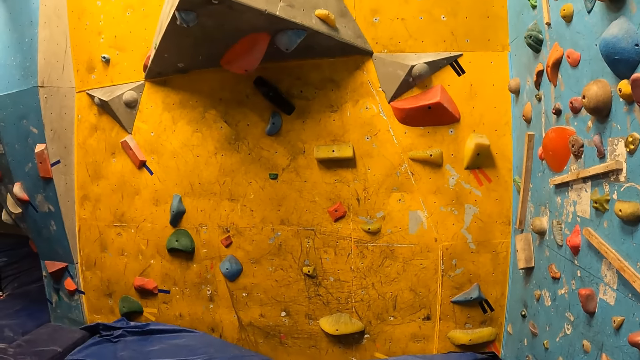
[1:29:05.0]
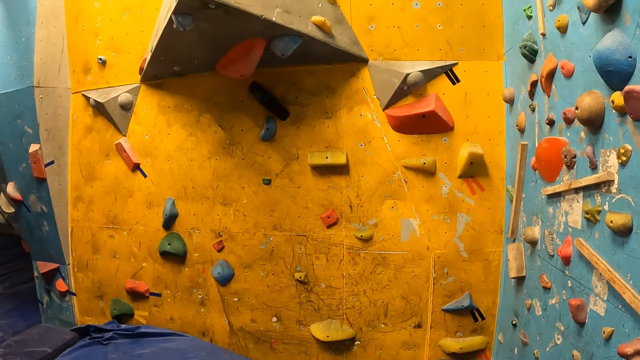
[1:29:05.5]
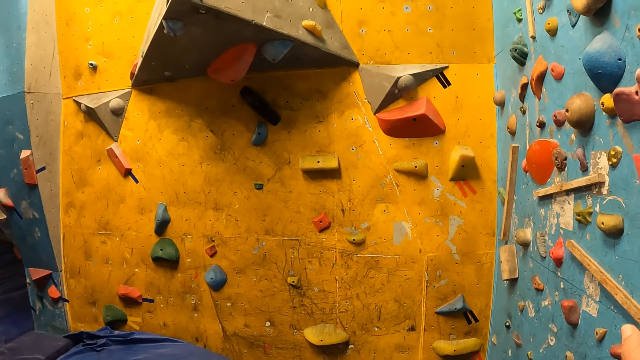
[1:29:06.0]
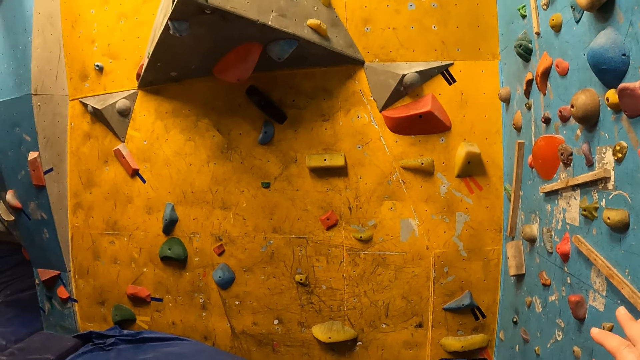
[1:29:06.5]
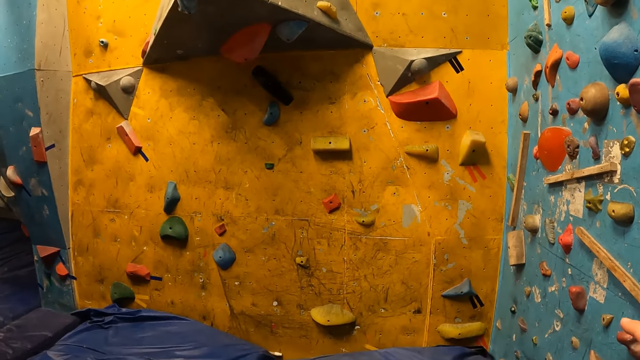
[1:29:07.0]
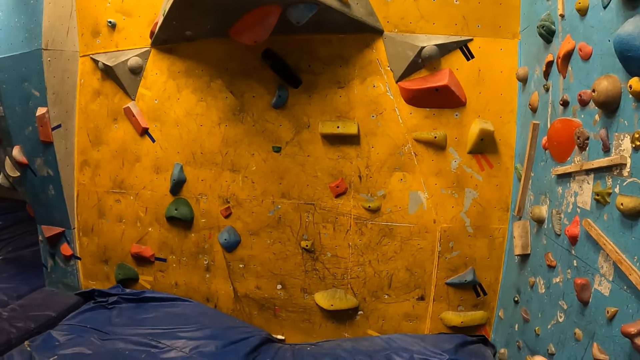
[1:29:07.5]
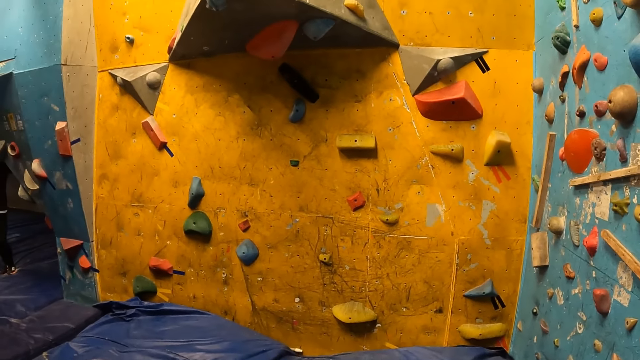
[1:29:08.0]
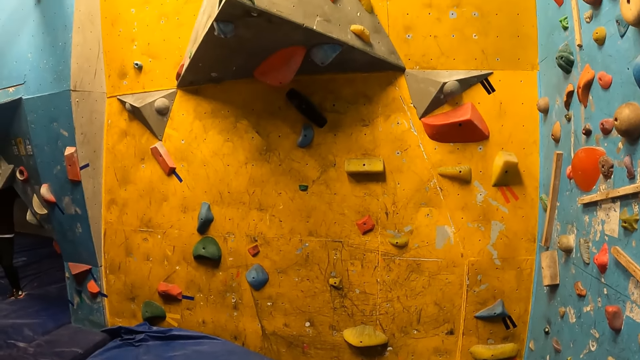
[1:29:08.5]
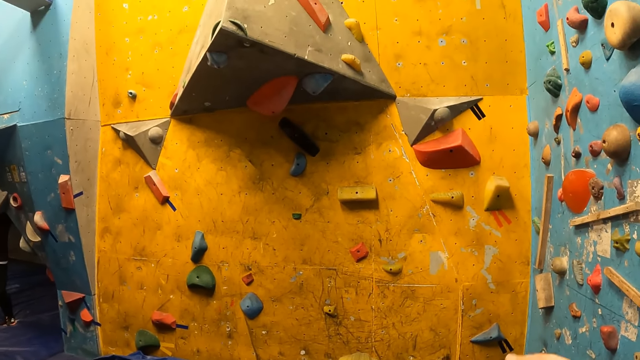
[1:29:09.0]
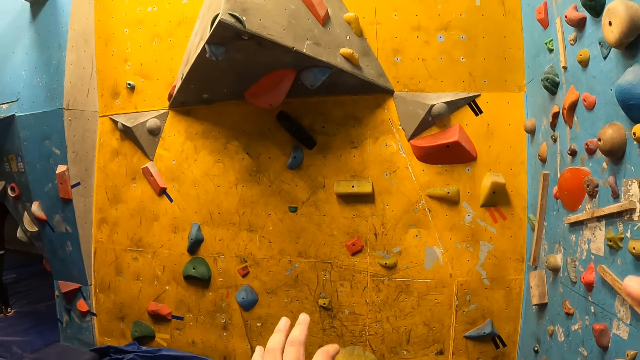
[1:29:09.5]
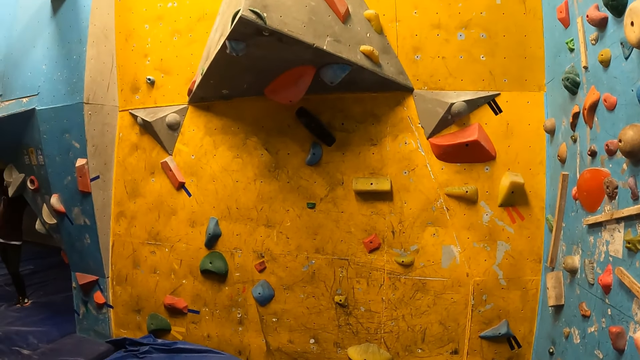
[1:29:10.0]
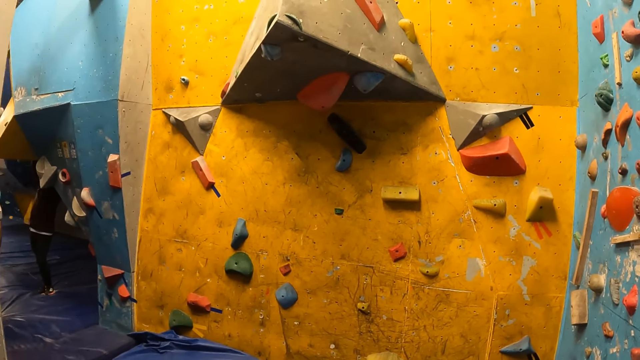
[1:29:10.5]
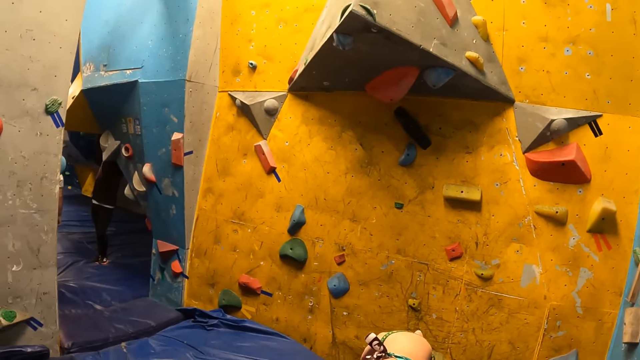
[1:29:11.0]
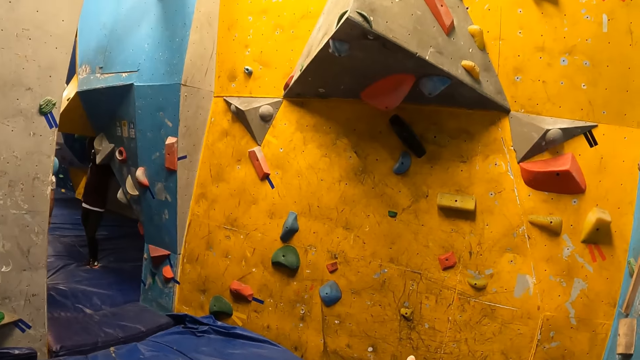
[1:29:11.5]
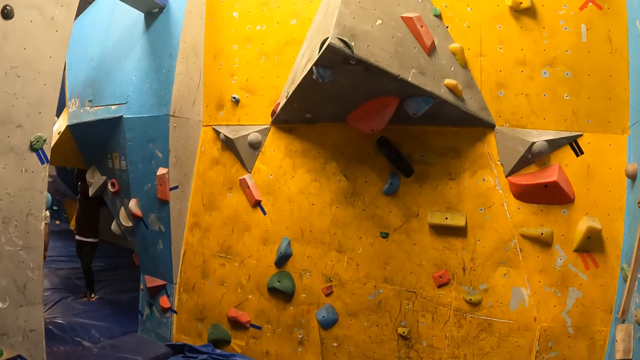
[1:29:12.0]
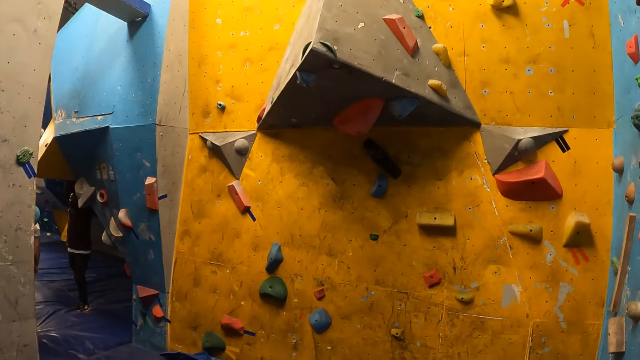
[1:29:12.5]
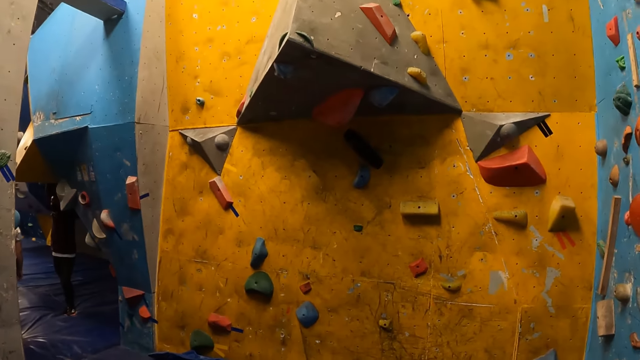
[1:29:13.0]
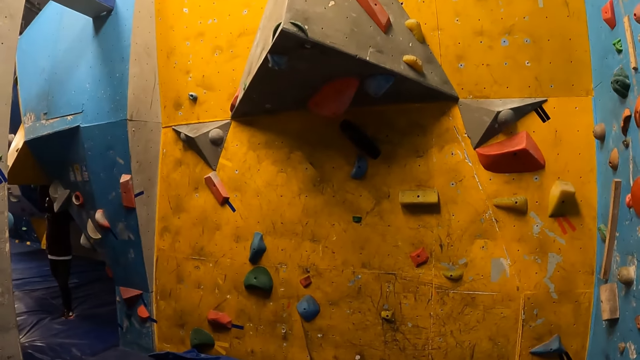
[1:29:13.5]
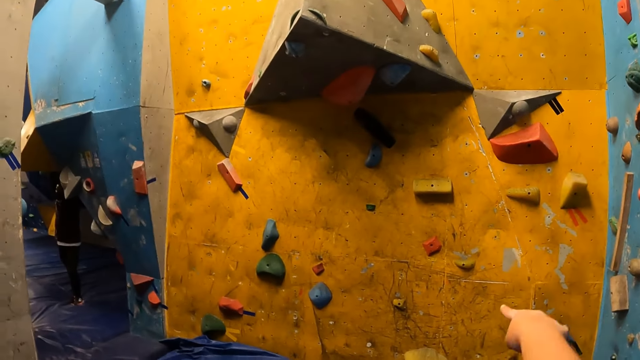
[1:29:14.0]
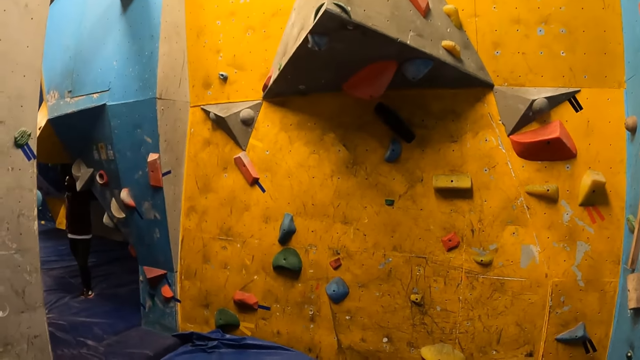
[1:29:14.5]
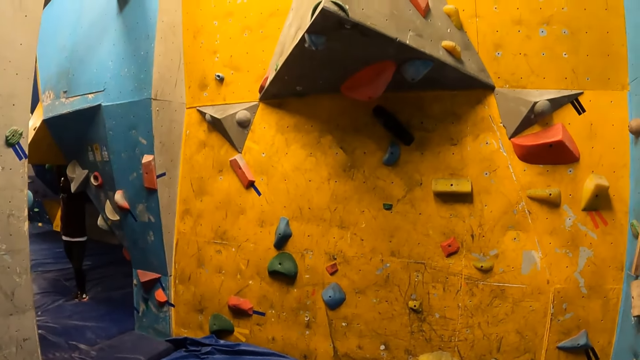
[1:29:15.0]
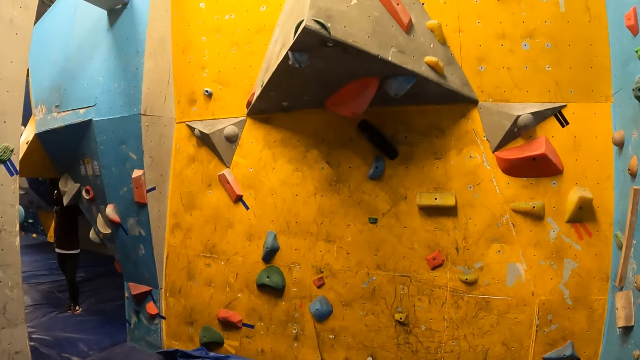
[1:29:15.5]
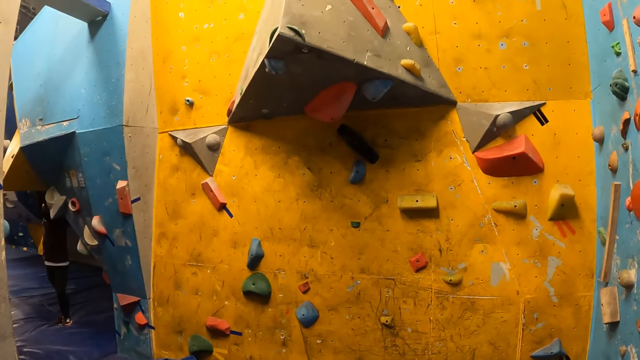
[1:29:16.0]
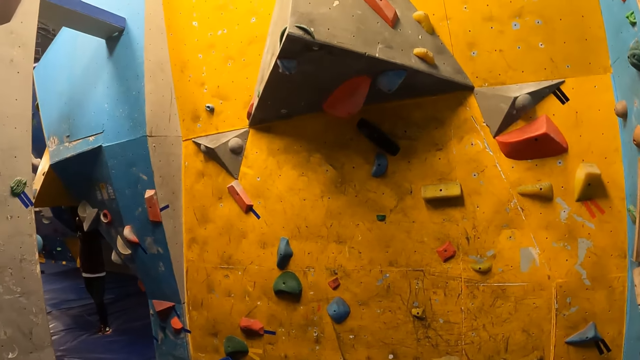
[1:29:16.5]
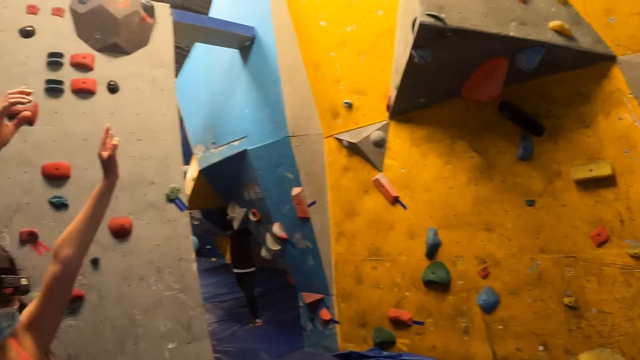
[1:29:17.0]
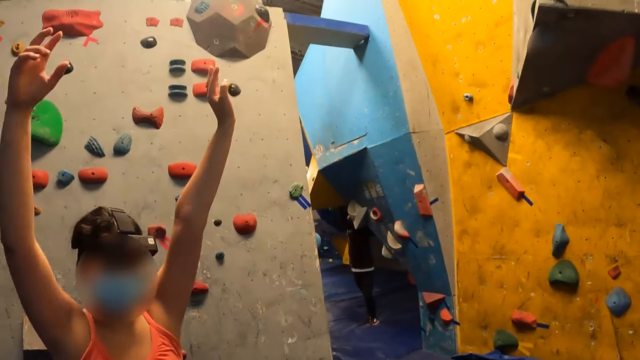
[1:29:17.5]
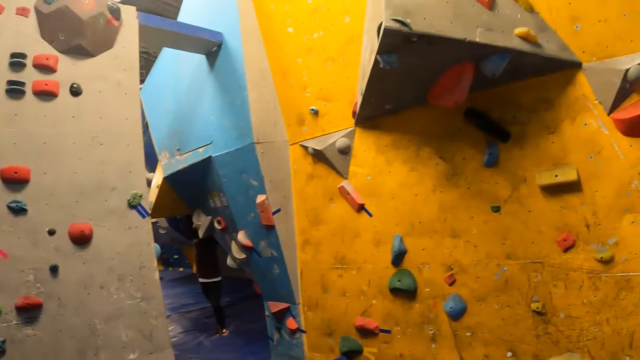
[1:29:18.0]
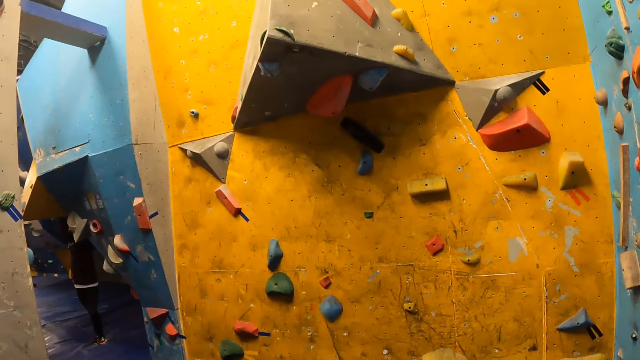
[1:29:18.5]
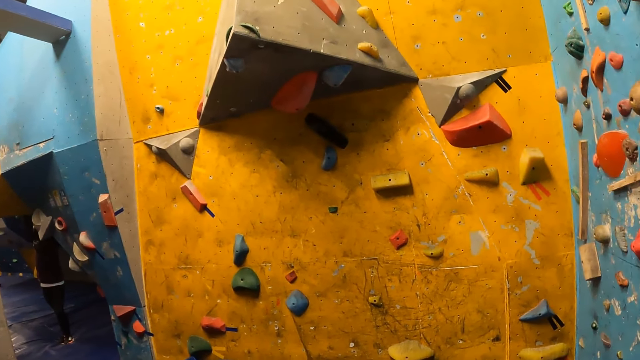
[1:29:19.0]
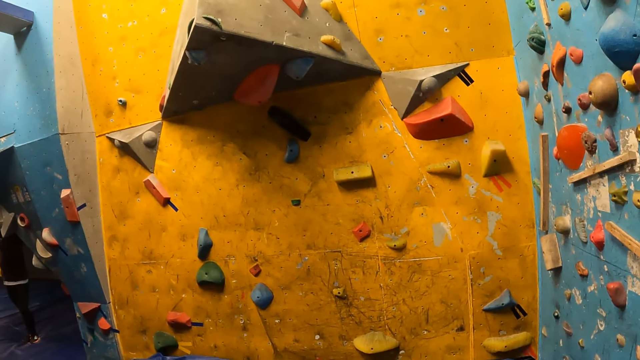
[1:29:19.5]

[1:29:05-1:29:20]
The camera wearer points with her right hand. She demonstrates with both hands. She communicates. She points with her left index finger. She points with her right index finger. A woman stretches both hands up. The woman does something.

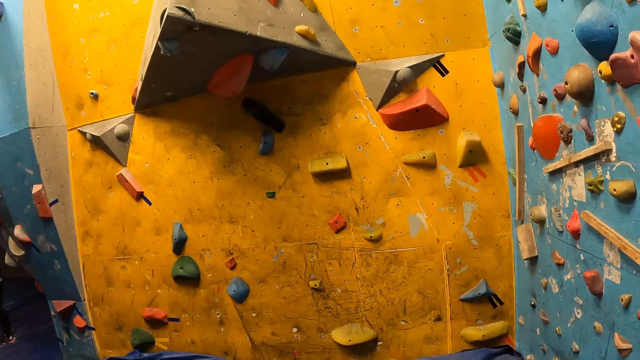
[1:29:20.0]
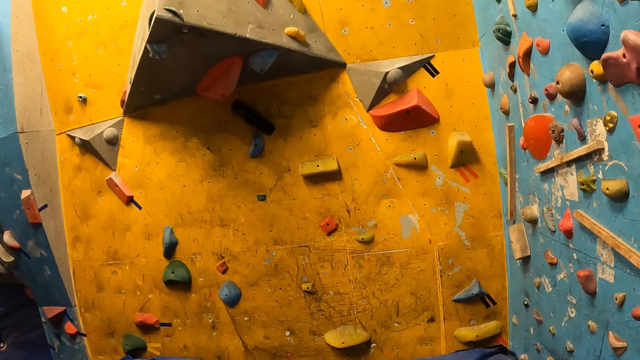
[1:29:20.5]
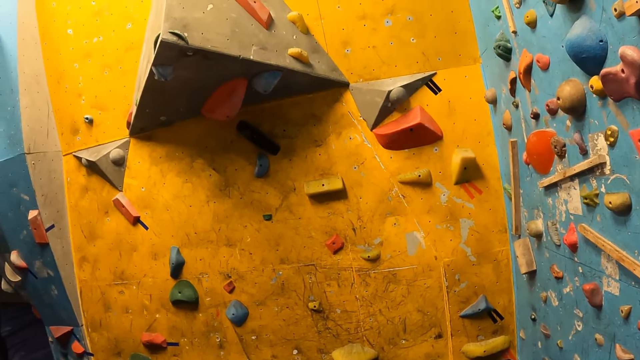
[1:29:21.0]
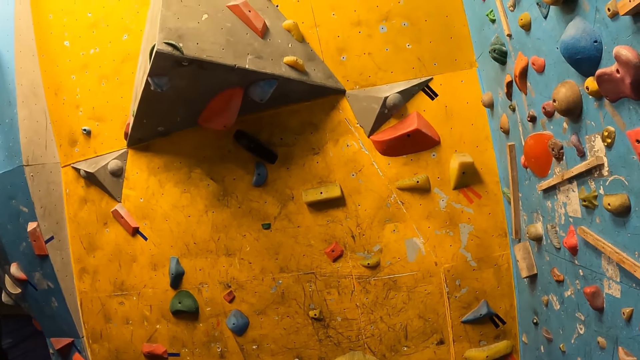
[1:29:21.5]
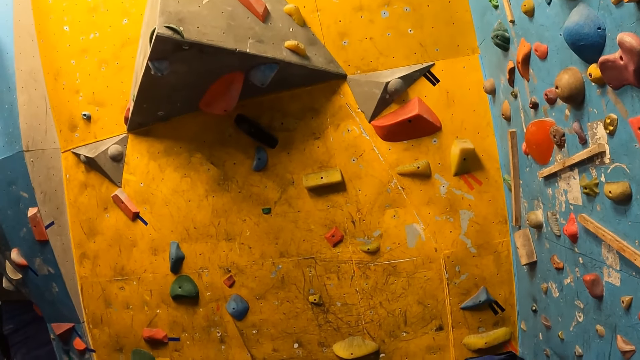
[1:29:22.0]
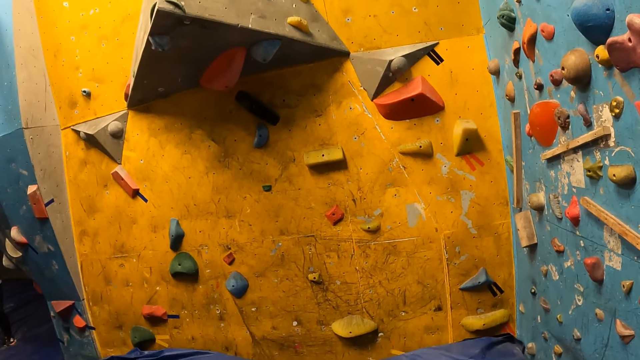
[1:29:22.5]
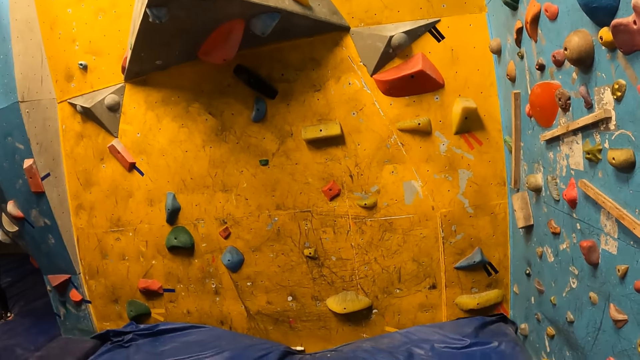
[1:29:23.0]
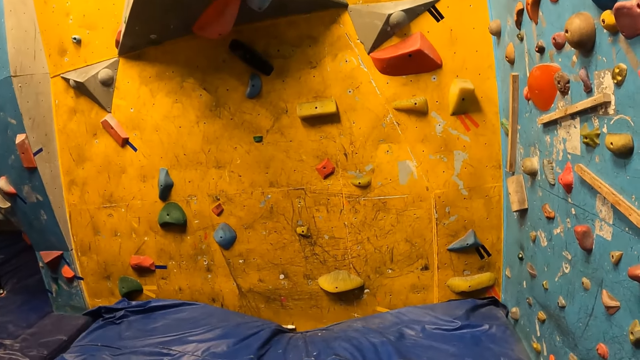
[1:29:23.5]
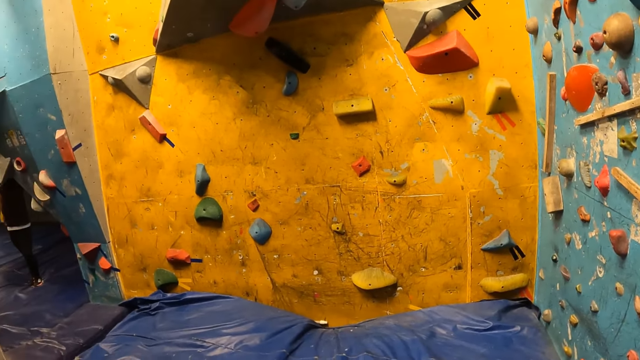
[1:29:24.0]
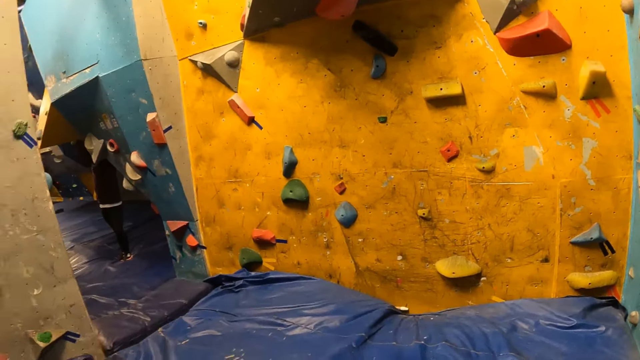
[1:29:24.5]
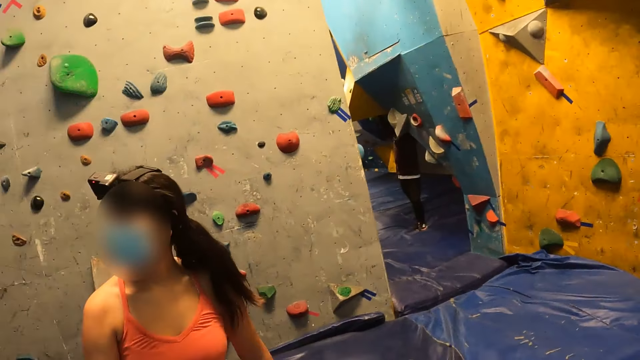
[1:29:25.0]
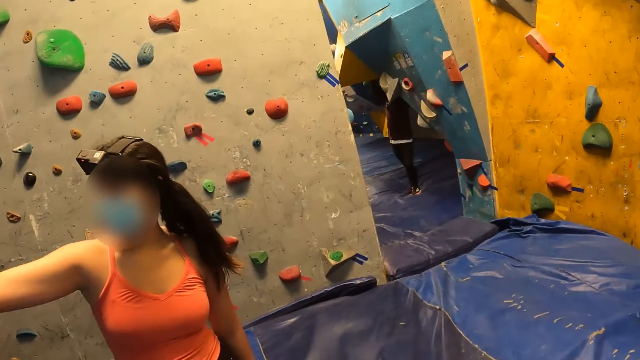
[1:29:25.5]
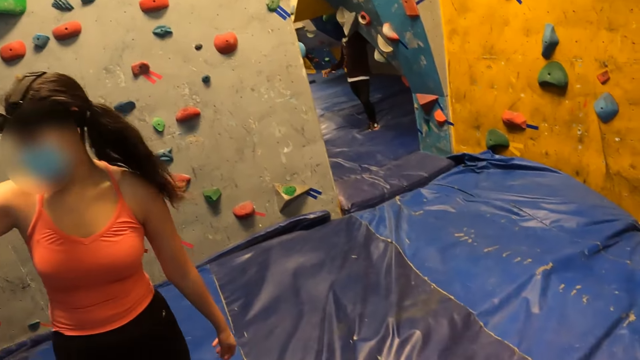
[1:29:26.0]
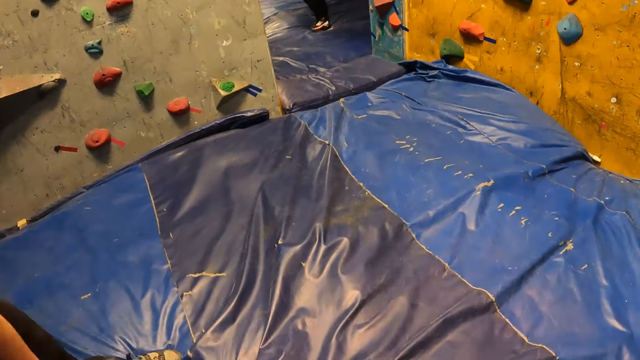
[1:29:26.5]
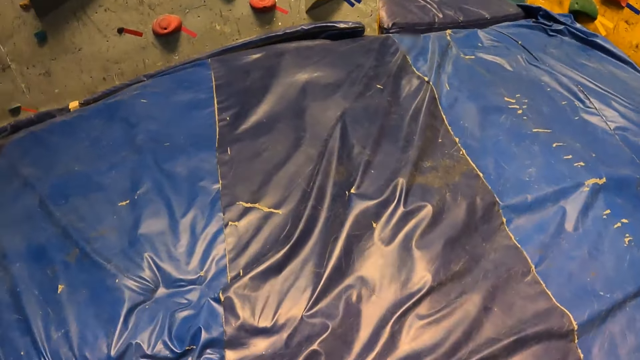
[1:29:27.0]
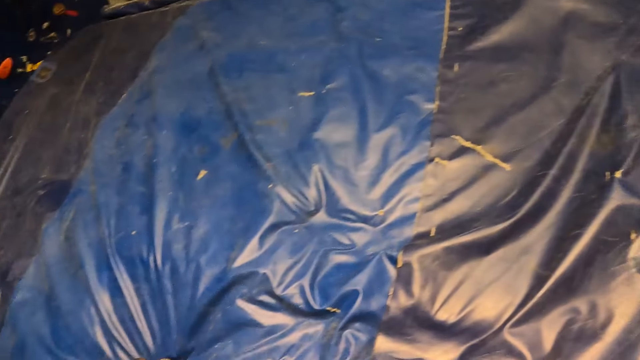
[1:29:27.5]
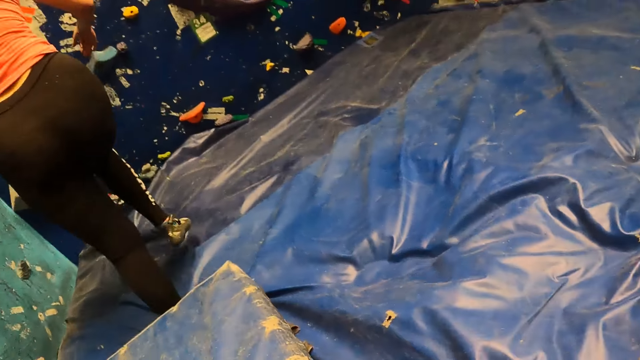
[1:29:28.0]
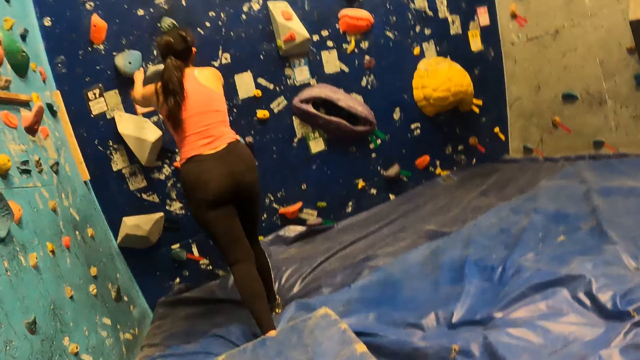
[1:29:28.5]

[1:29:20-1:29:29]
A person communicates.
